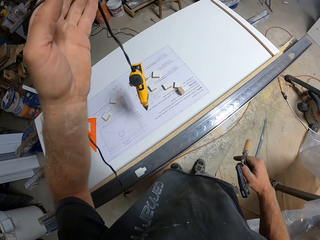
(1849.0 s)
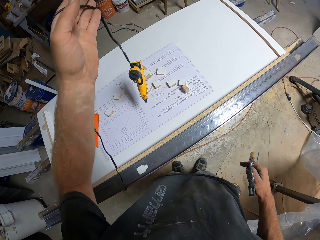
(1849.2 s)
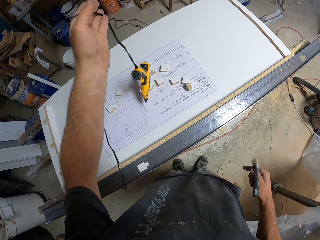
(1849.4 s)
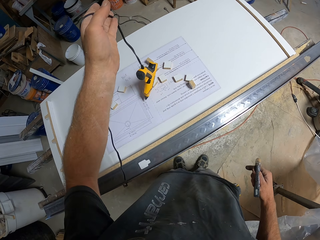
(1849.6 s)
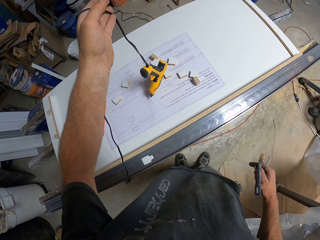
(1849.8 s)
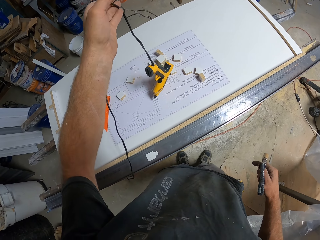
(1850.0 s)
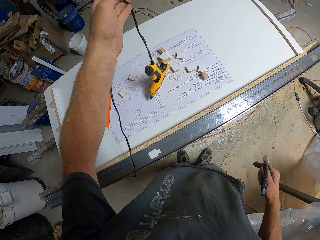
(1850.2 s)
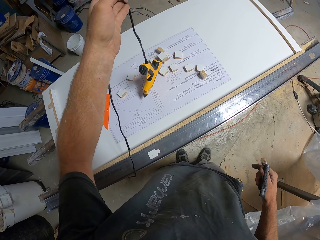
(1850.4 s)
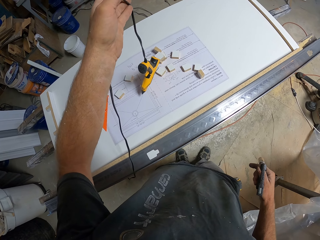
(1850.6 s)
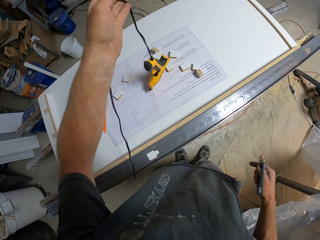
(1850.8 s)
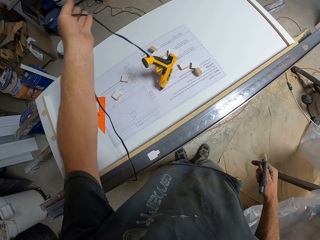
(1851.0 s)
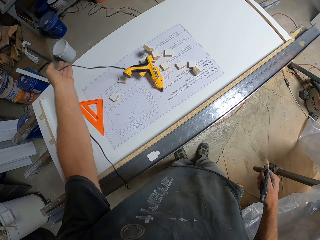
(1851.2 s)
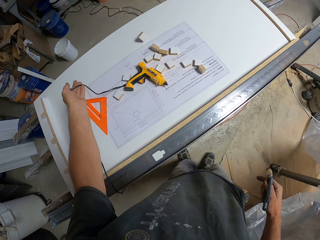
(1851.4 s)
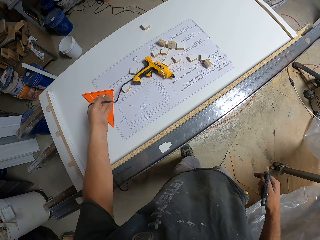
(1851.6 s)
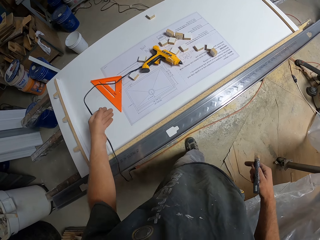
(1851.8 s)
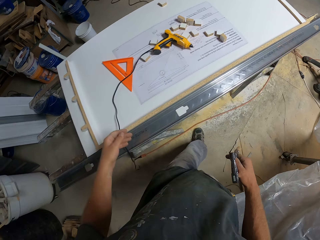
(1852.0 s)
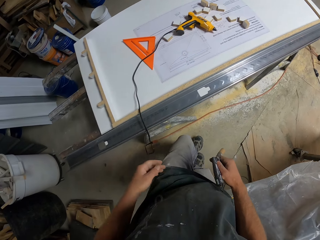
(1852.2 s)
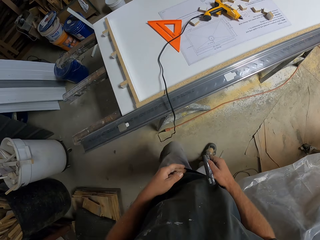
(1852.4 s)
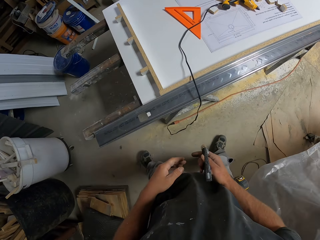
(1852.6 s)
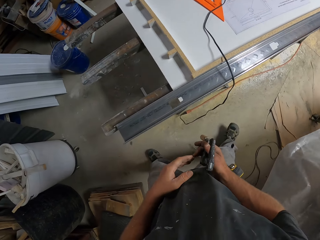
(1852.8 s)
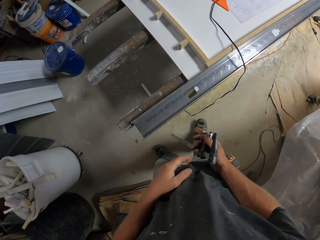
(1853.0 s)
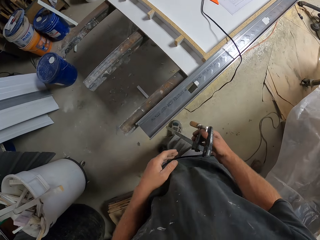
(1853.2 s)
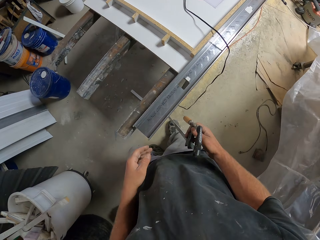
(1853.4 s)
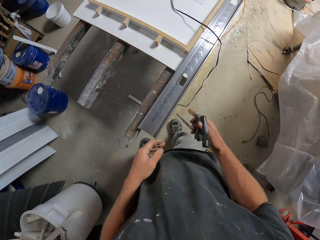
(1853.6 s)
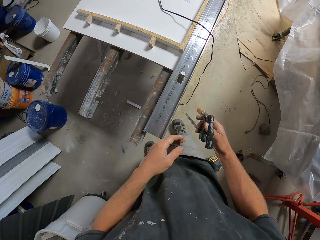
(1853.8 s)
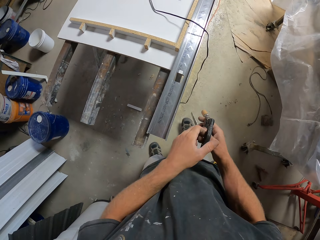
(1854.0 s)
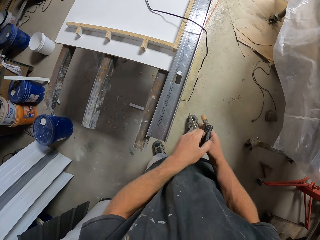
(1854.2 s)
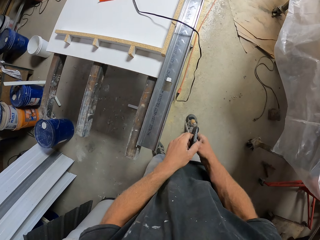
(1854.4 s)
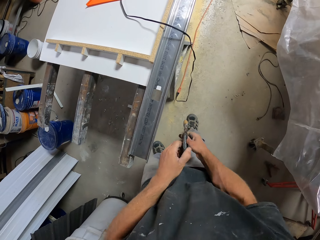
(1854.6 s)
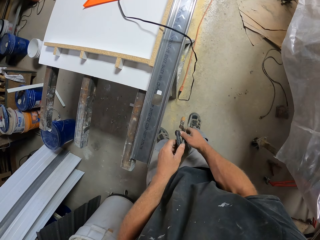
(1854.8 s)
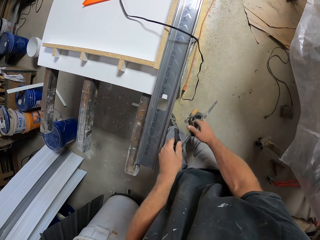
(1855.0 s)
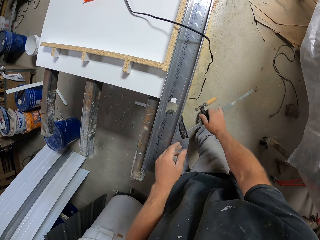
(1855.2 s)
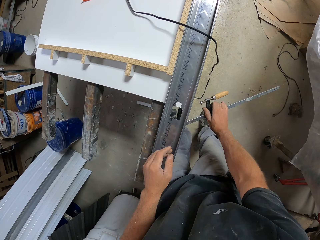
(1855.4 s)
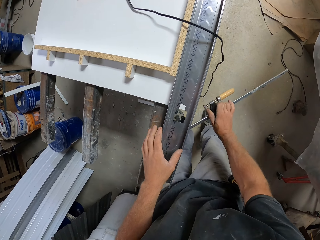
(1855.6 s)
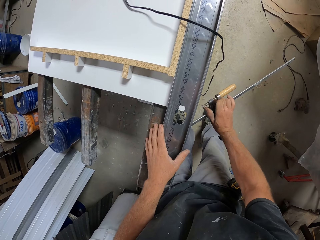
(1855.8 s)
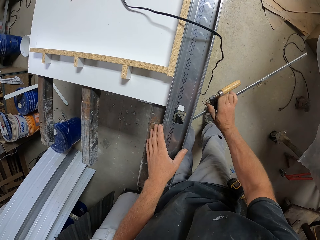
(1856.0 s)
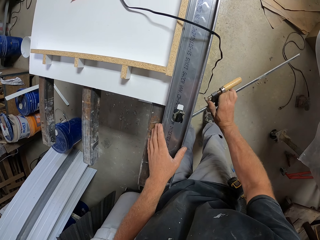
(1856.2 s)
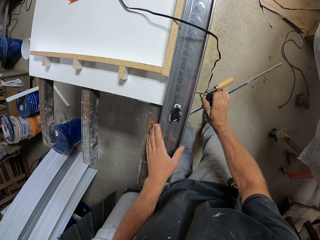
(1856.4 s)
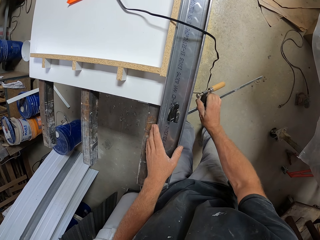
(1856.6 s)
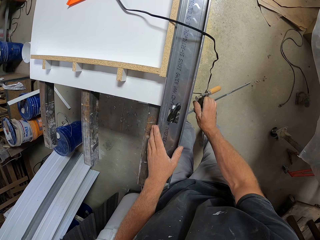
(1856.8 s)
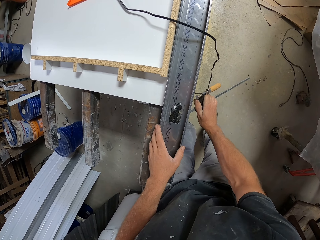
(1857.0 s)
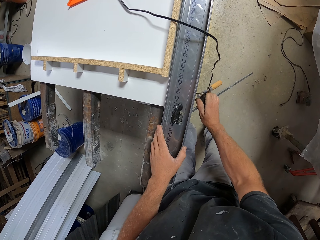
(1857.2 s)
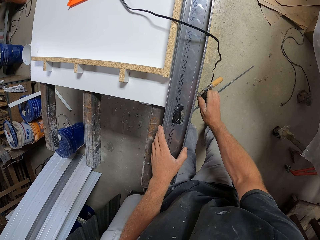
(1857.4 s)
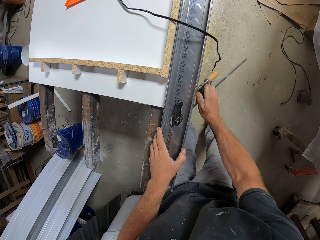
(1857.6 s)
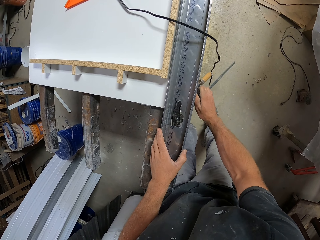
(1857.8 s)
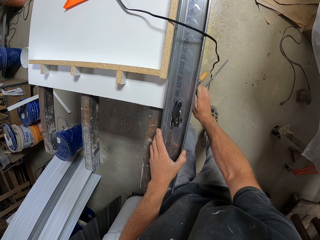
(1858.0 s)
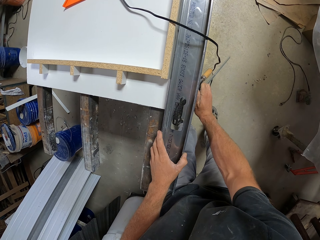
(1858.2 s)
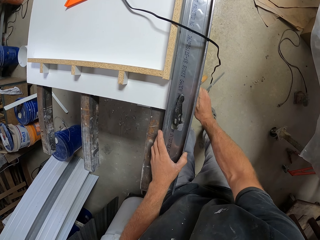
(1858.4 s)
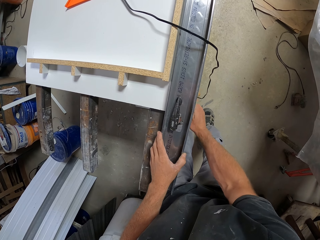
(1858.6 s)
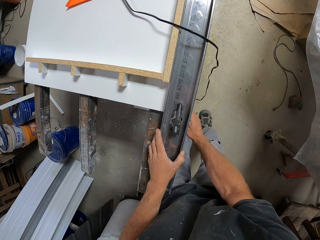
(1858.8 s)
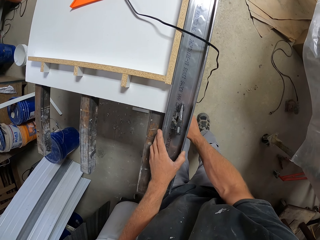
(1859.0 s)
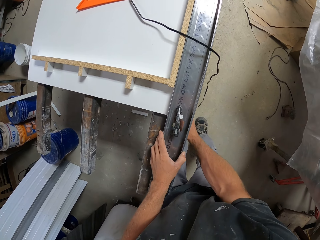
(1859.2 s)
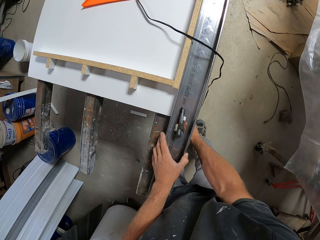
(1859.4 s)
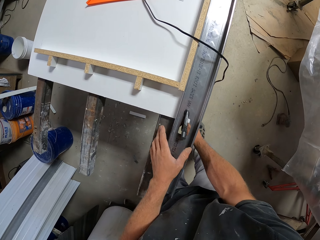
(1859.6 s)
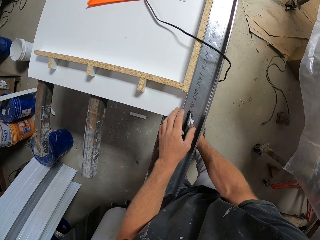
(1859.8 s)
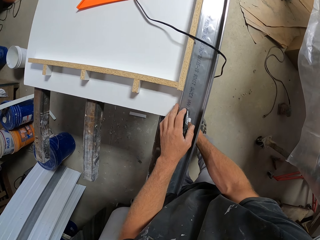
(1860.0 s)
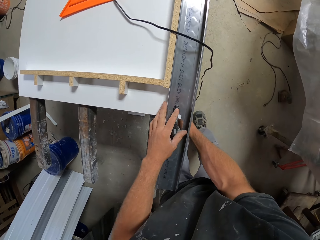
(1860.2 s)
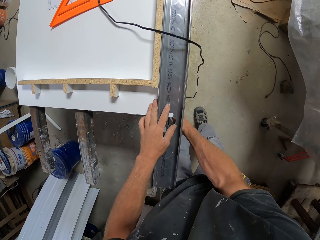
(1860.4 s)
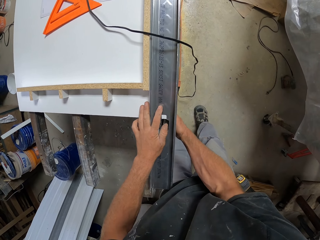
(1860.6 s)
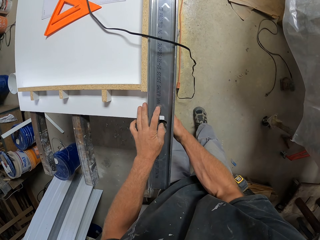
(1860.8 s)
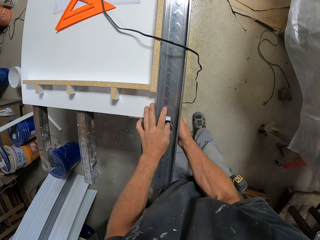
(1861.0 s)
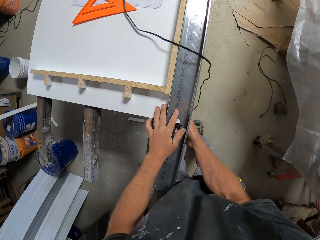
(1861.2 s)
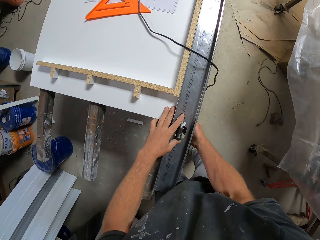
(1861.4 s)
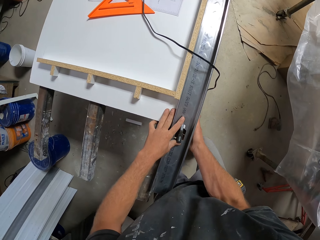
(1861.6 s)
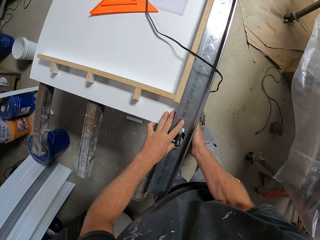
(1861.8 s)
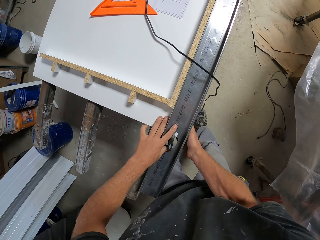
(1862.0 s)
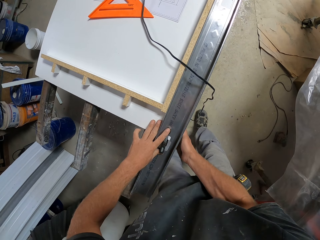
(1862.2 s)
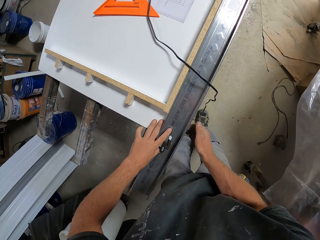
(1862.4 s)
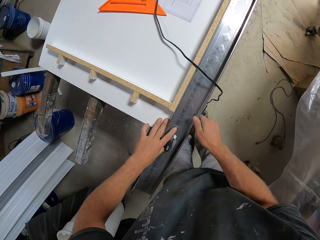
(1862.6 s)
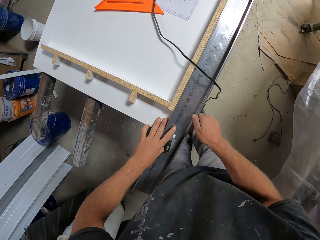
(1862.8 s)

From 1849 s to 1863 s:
The camera wearer lifts the hot glue gun. They place the hot glue gun on a crafting paper. They pull something. They attach something to a metal. They put the F clamp on the metal bar.

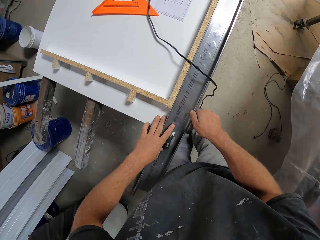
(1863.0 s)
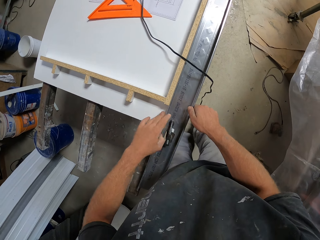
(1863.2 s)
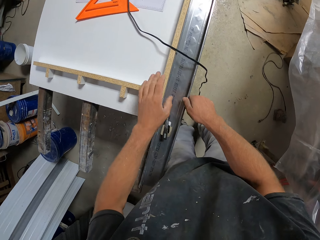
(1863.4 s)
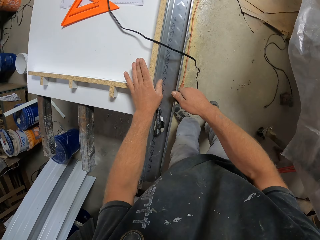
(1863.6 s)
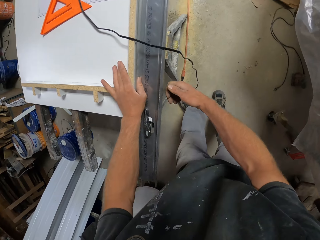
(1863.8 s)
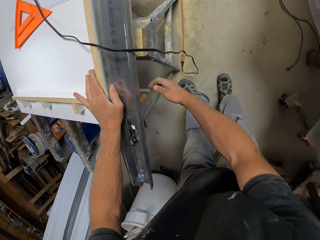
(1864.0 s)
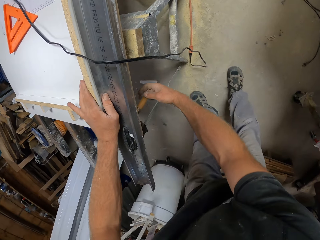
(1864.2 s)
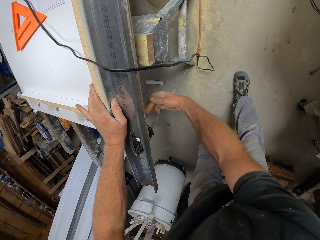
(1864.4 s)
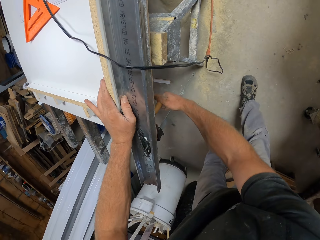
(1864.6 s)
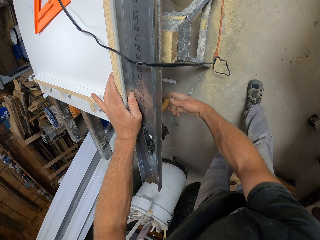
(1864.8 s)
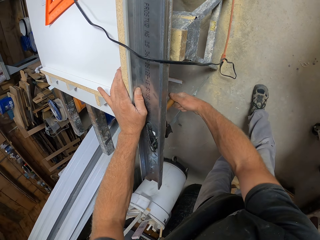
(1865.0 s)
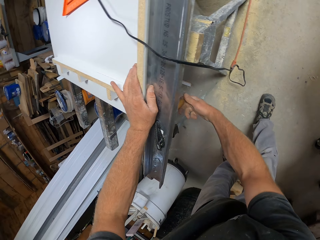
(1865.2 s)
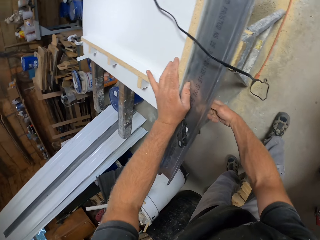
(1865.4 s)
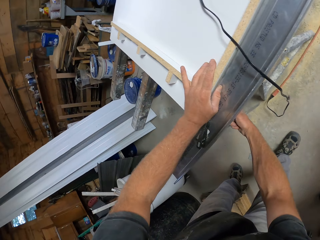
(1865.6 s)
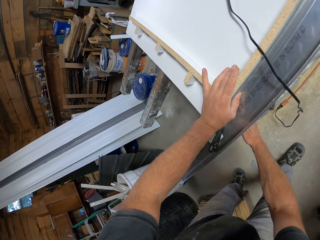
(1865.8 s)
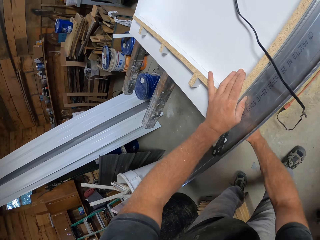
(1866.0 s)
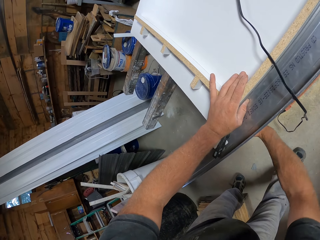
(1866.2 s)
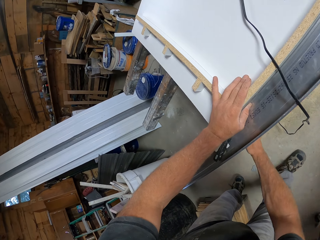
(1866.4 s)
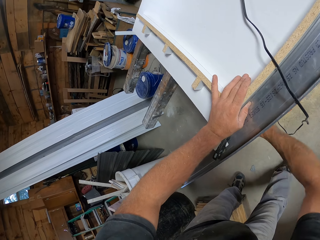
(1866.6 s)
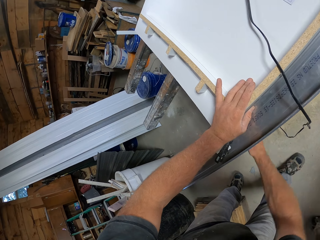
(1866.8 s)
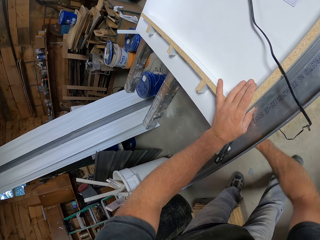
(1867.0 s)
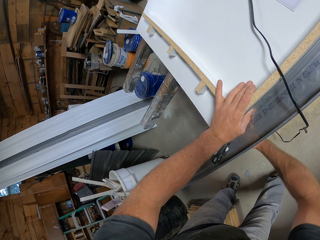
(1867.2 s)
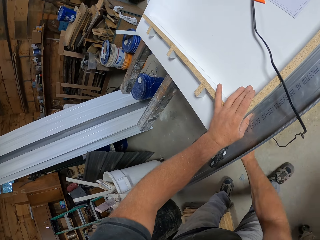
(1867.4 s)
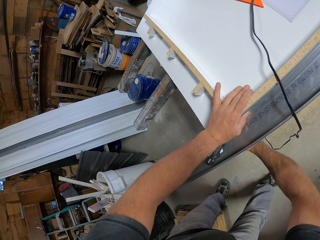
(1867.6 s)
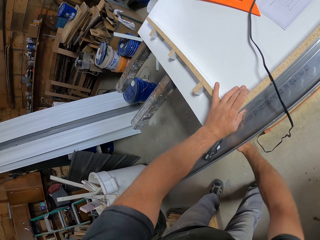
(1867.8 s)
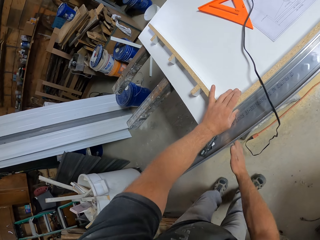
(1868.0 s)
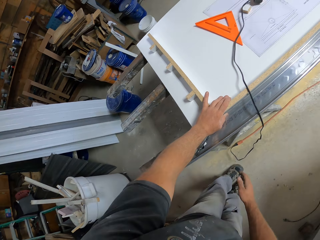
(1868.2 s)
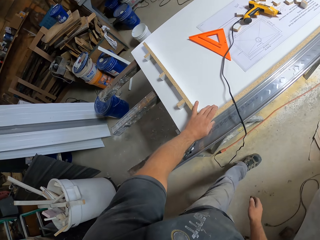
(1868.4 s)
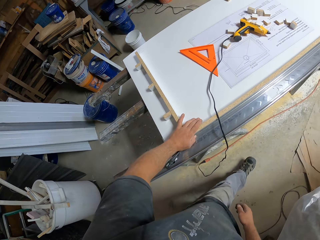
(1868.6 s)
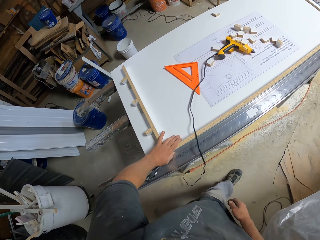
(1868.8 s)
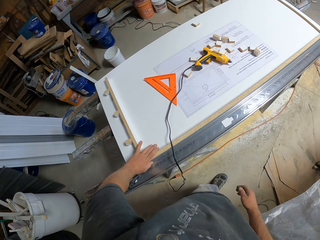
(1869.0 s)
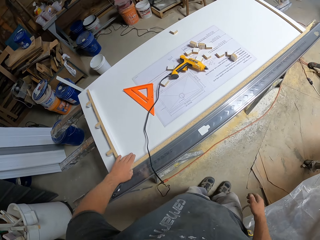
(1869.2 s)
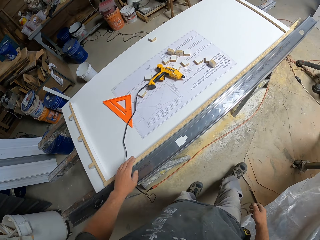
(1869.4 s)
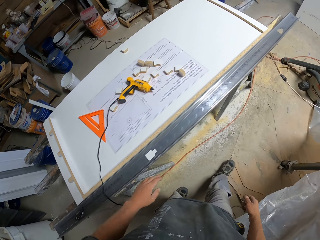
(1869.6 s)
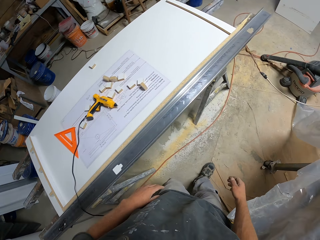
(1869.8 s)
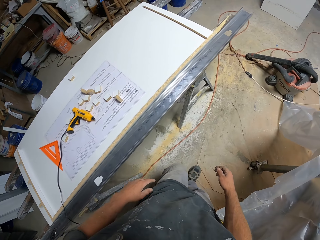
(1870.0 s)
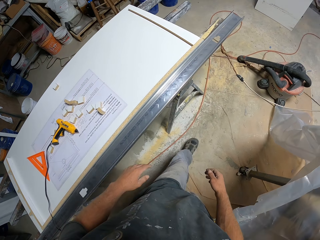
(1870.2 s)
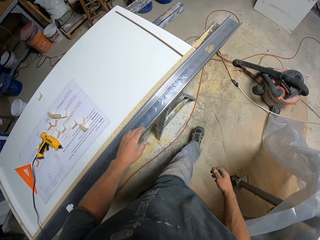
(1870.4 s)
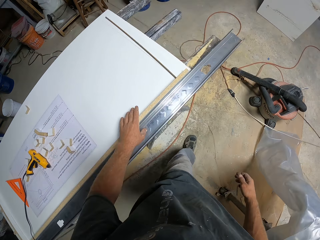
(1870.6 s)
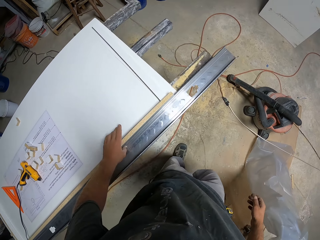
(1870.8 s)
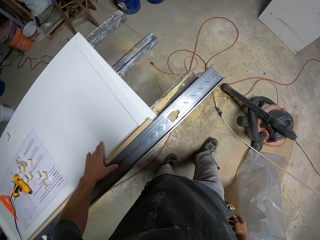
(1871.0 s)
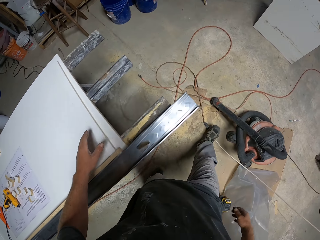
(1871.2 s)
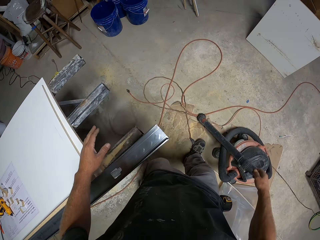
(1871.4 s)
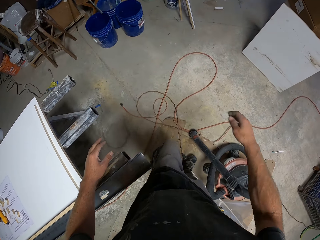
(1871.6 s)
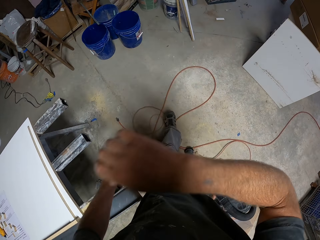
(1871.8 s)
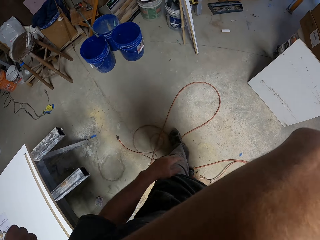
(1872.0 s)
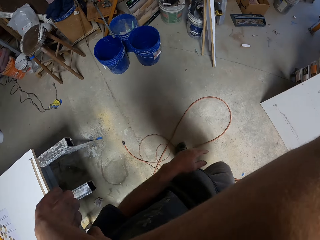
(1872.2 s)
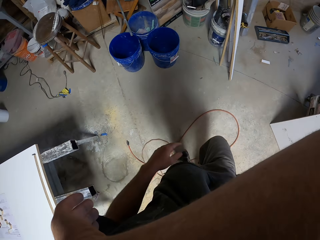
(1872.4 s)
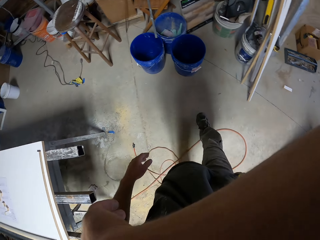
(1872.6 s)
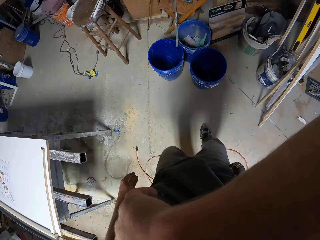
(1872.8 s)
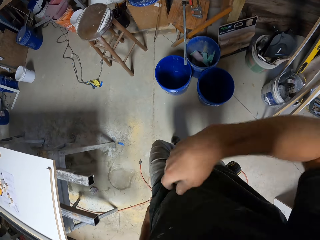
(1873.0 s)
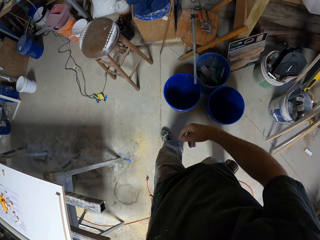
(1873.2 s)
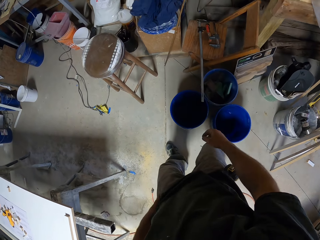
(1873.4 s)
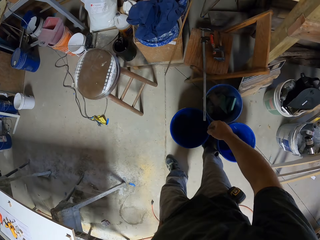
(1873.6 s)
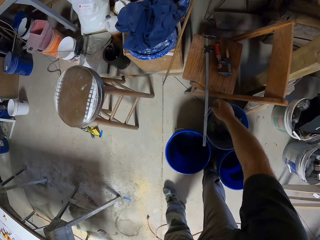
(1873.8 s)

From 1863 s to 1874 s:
The camera wearer fixes something to a metal. They walk across the workshop.
